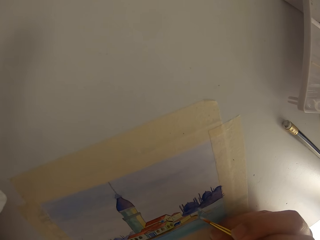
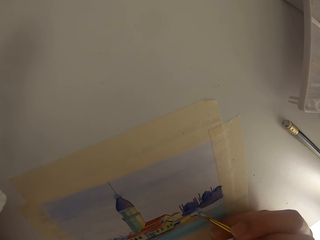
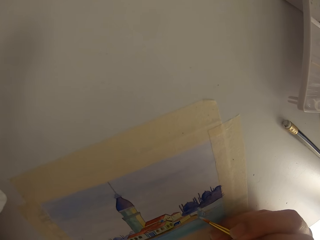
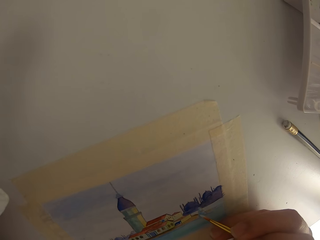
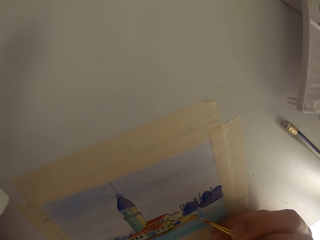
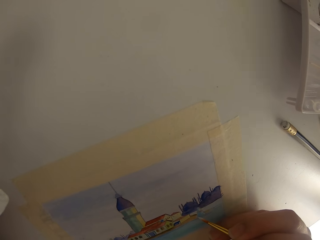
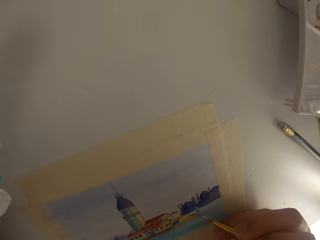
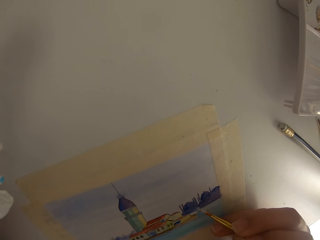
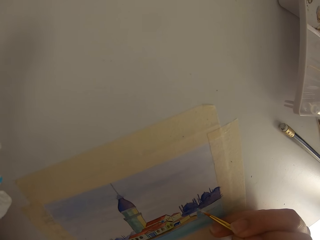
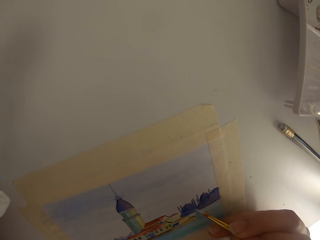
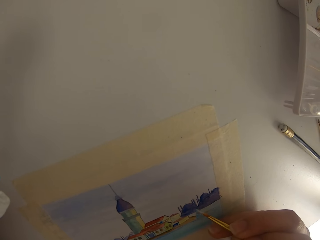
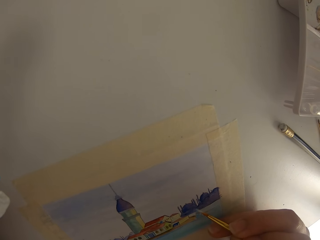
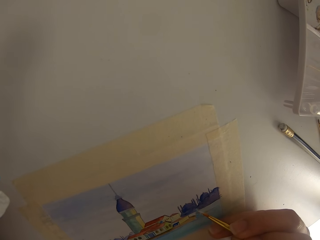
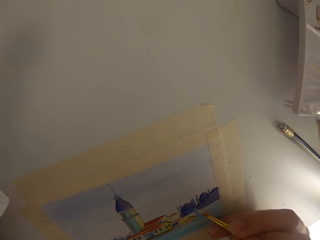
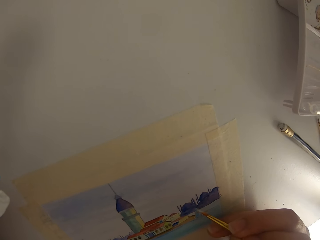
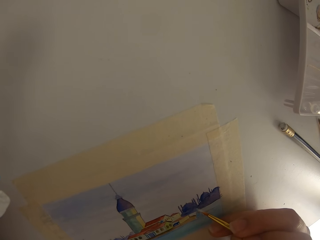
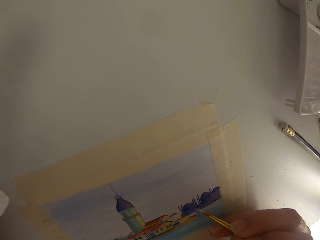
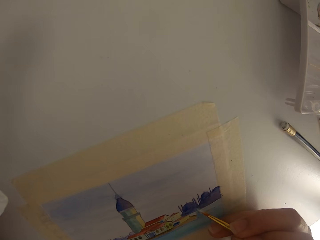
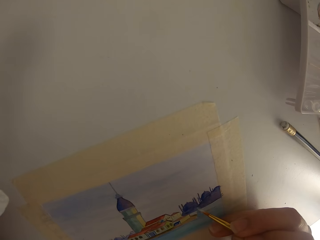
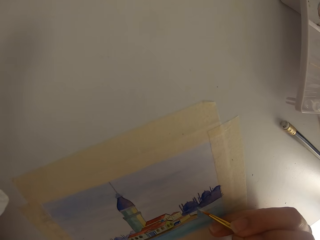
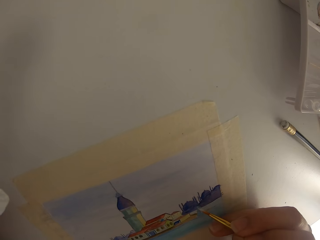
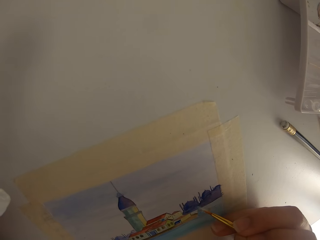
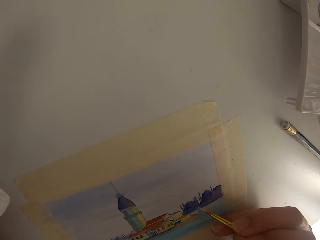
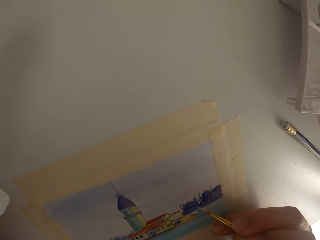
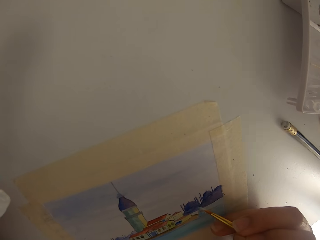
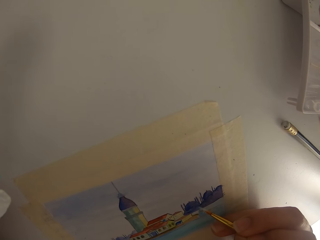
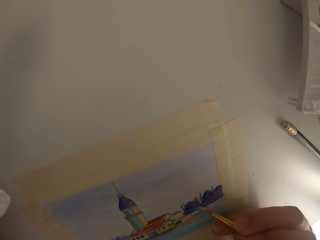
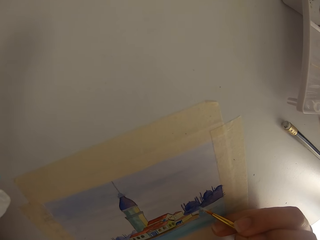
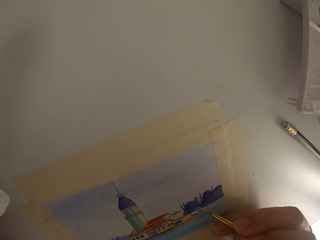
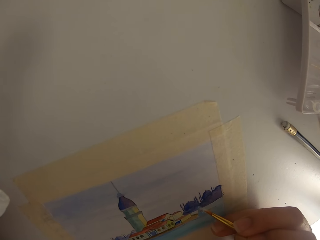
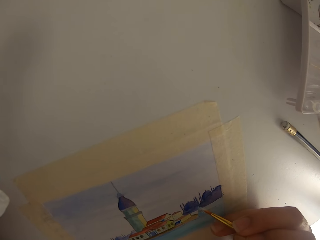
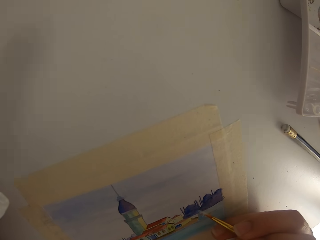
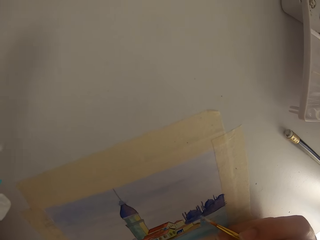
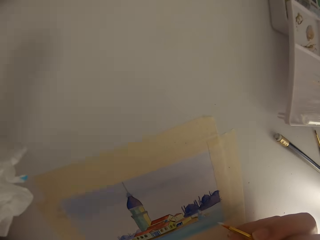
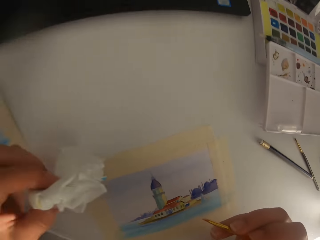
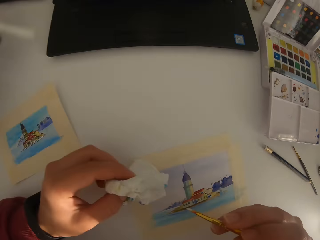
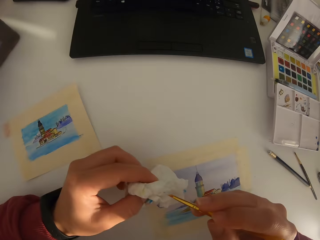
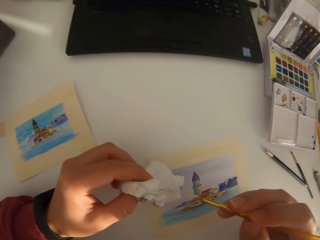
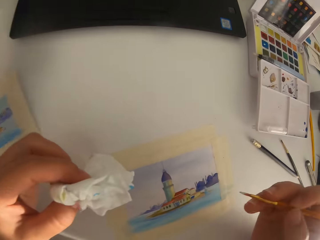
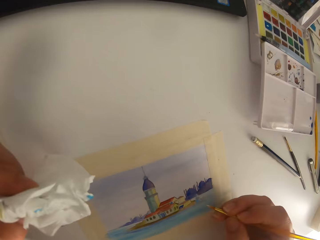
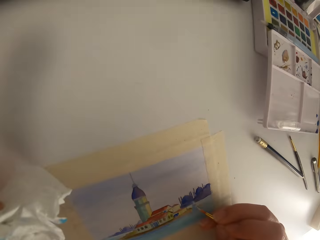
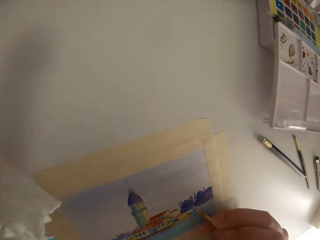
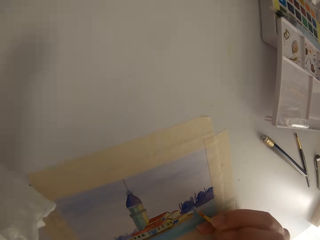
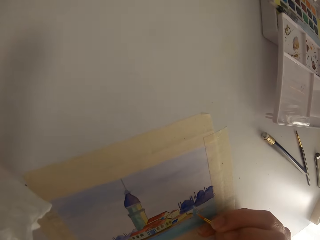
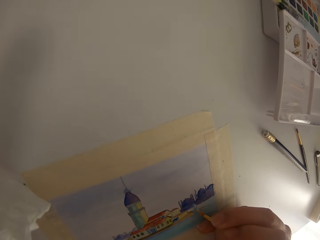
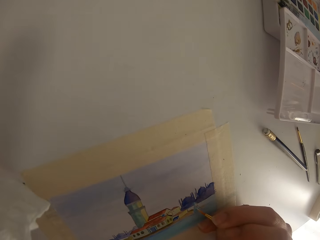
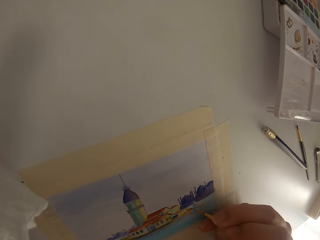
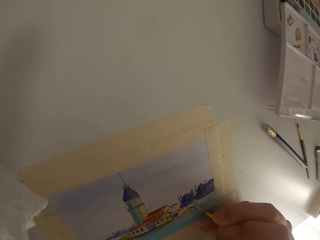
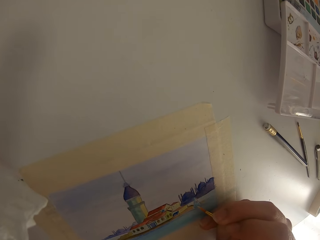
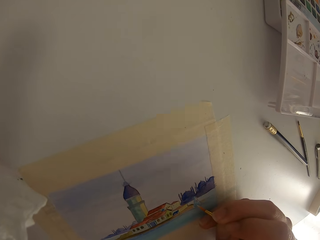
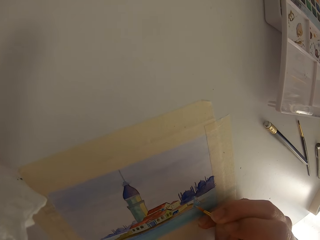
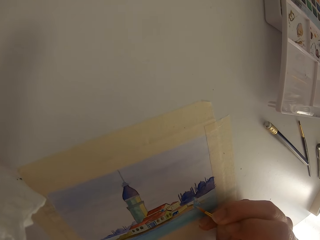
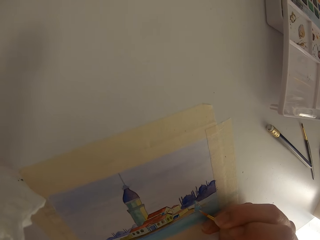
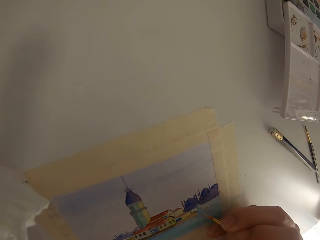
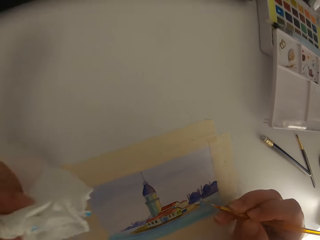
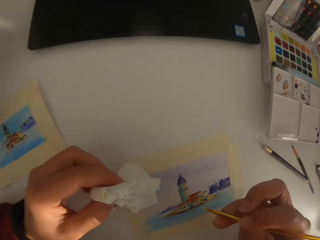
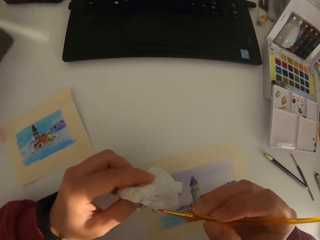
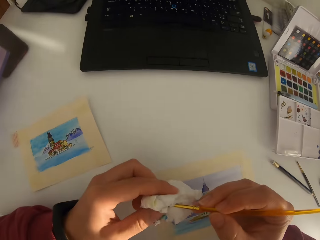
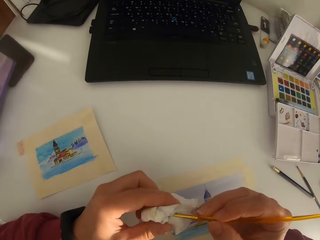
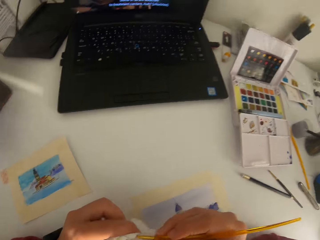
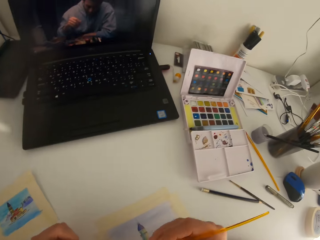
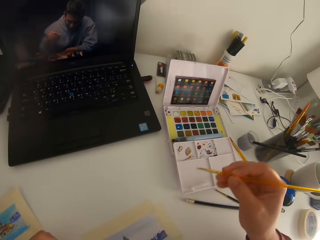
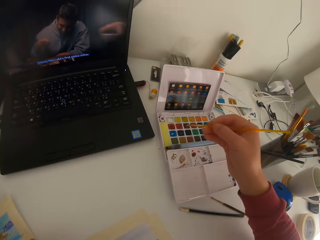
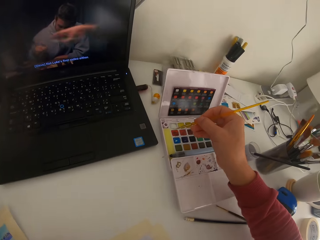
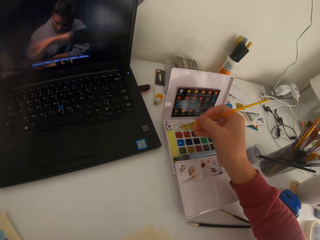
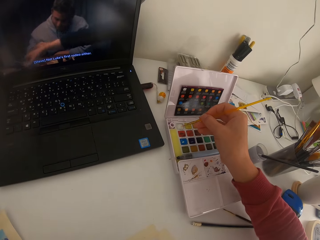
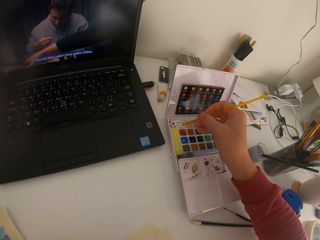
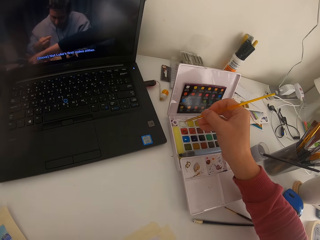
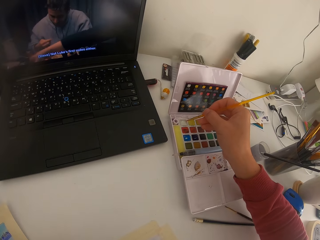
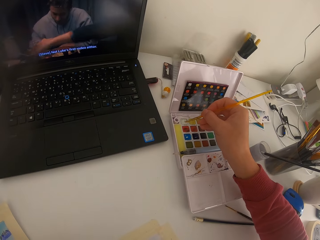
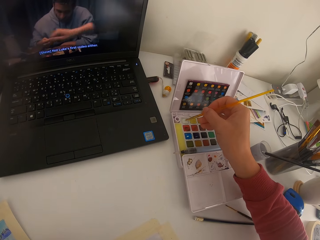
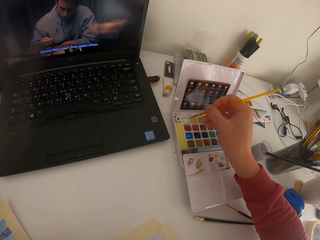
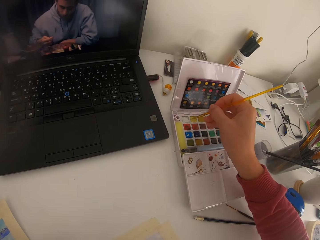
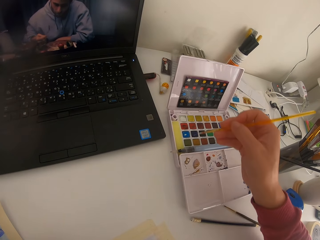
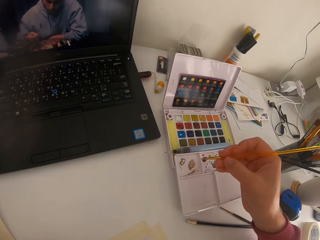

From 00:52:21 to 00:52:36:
The camera wearer paints on the paper and wipes the paint brush on the tissue paper. They paint on the paper and wipe the paint brush on the tissue paper again.

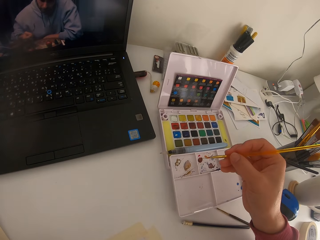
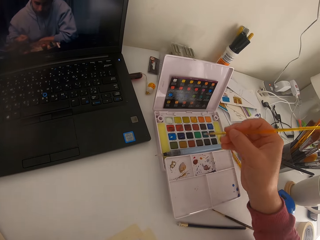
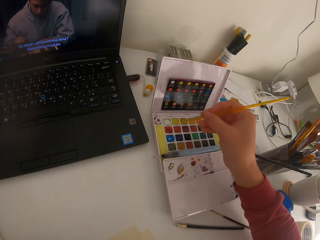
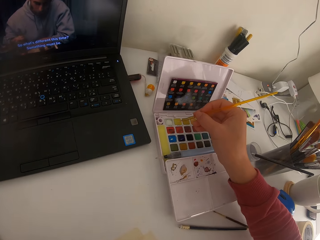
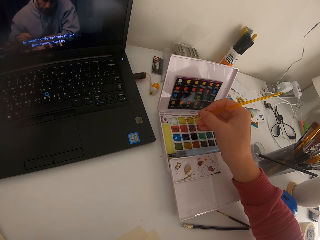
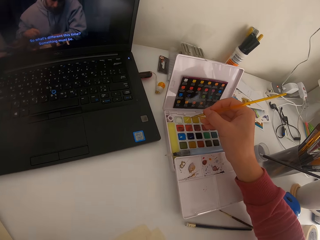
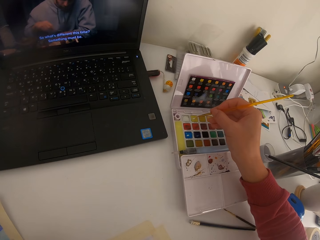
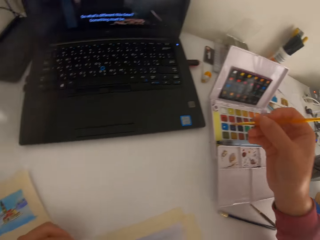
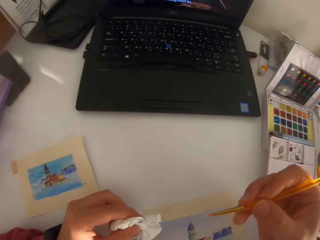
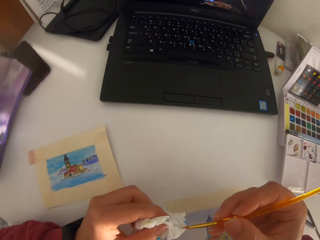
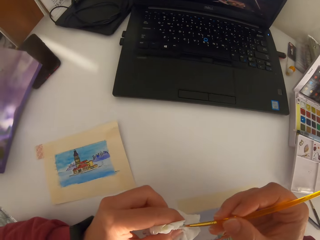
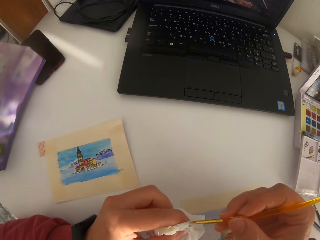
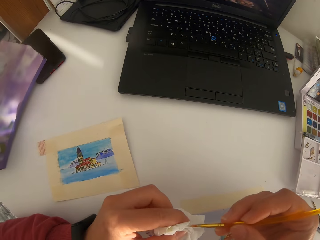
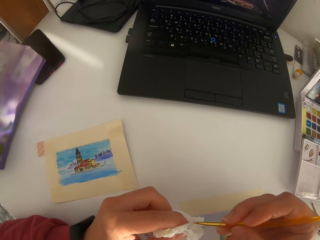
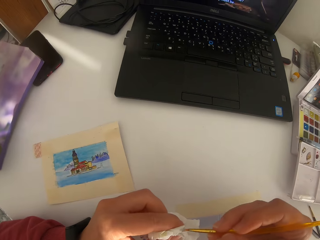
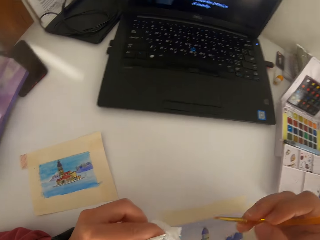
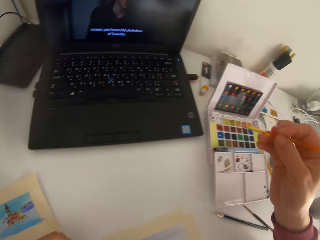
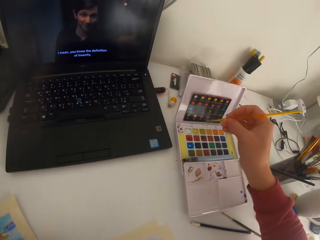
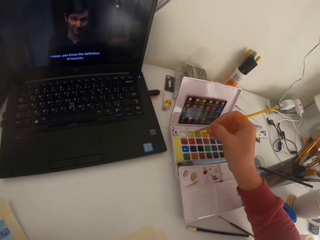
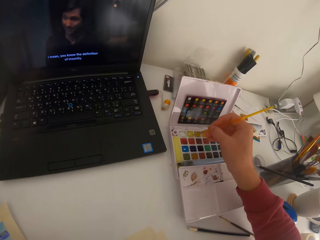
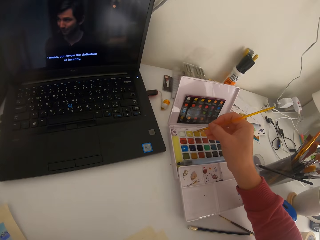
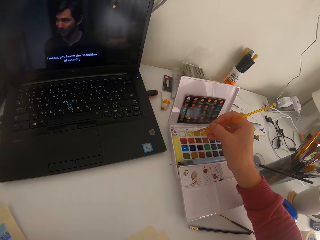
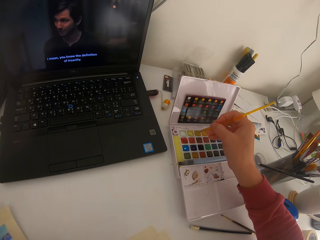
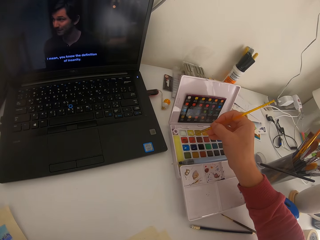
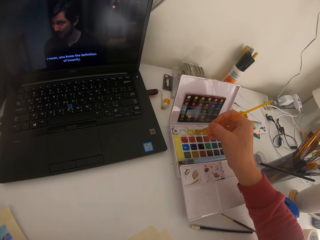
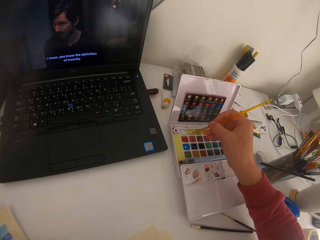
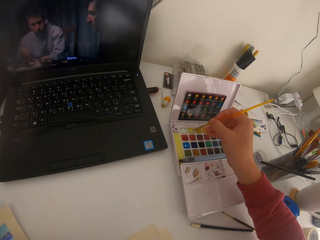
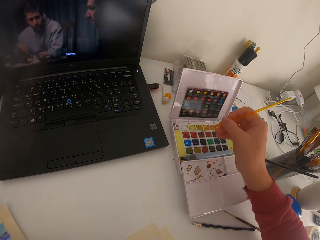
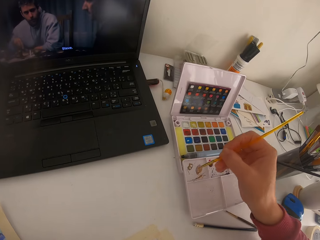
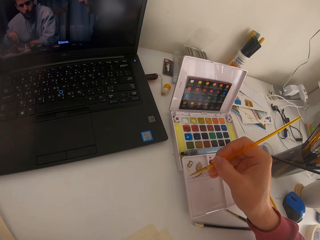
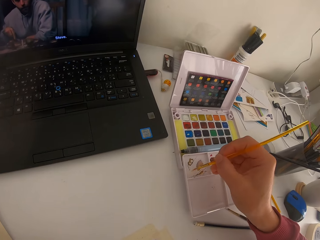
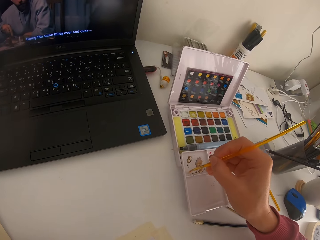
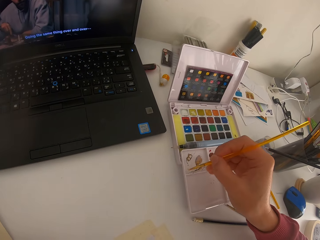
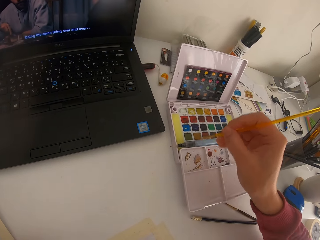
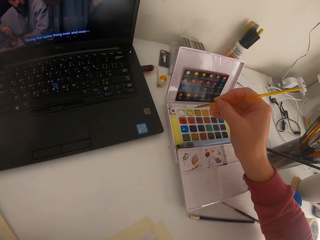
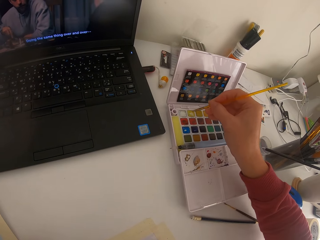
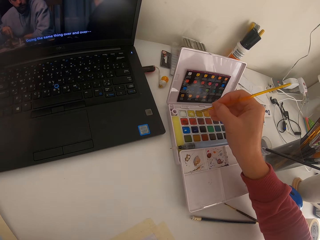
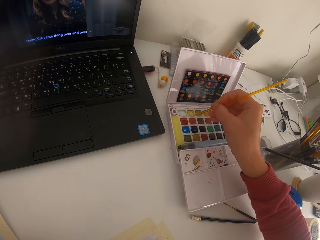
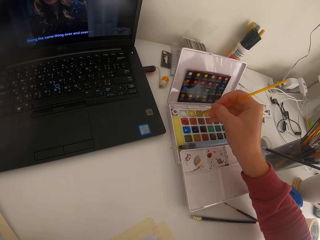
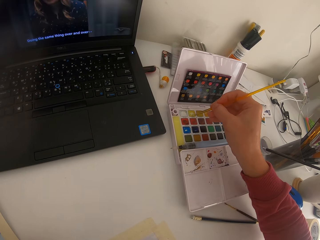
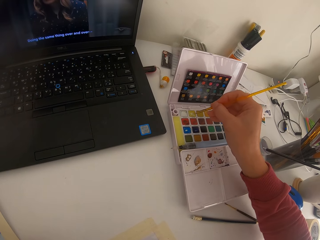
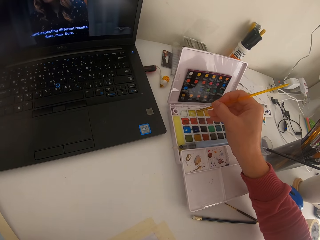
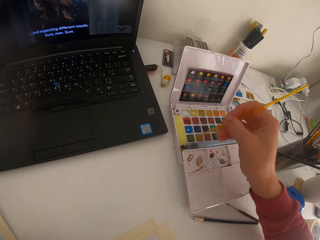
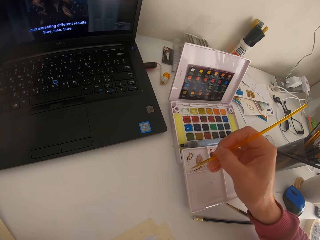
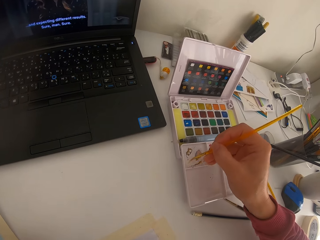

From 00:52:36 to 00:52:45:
The camera wearer touches the paint brush on the solid watercolor. They wipe the paint brush on the tissue paper. They touch the paint brush on the solid watercolor. They paint on the paint palette. They touch the paint brush on the solid watercolor.
